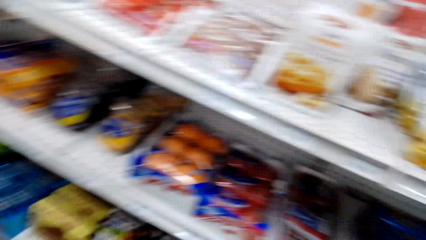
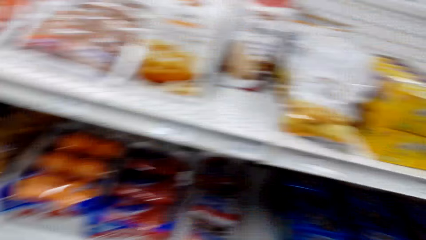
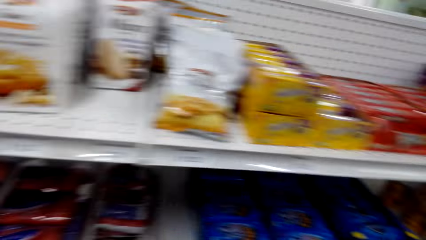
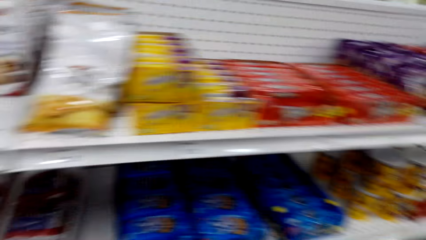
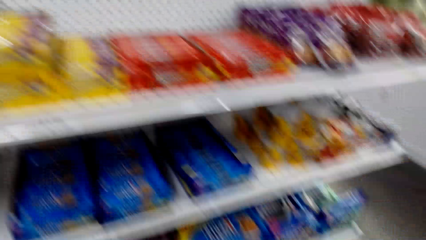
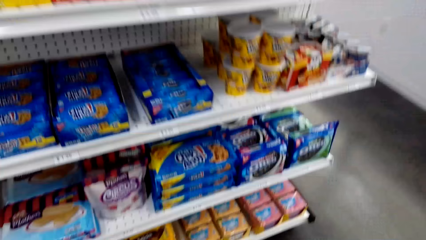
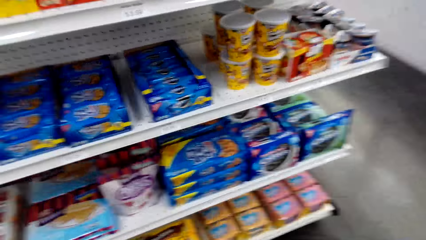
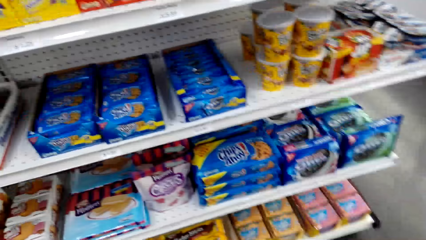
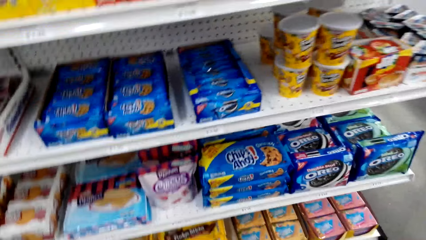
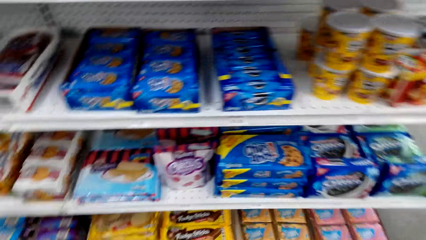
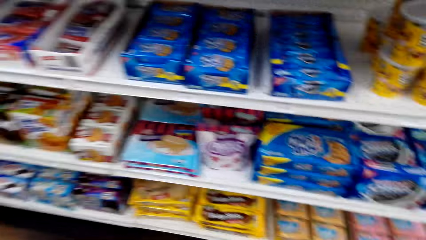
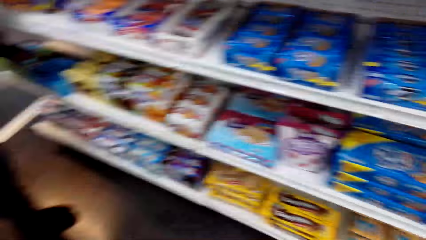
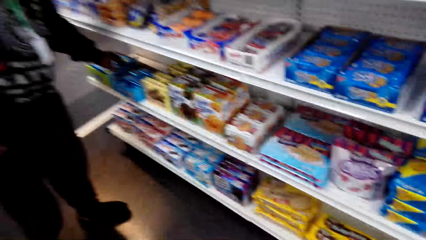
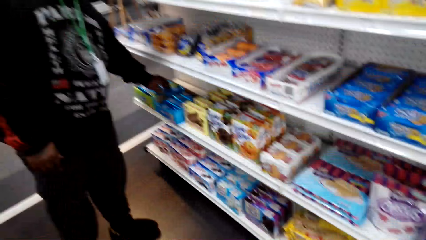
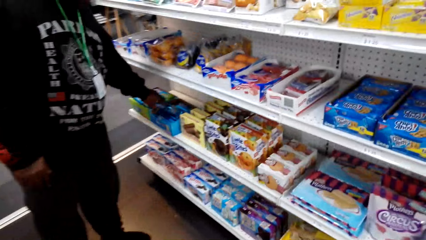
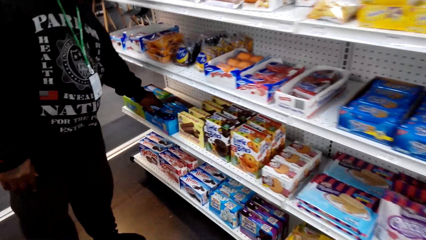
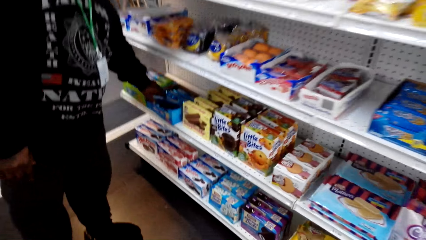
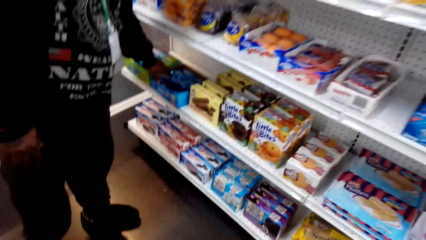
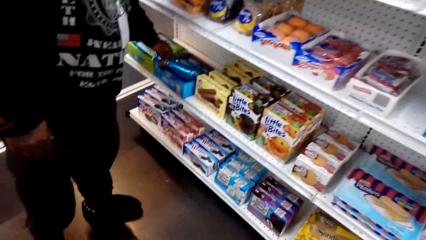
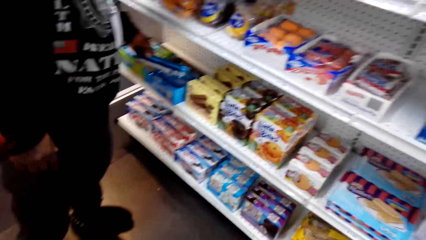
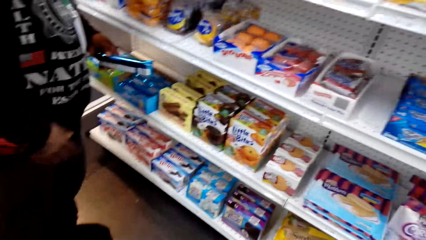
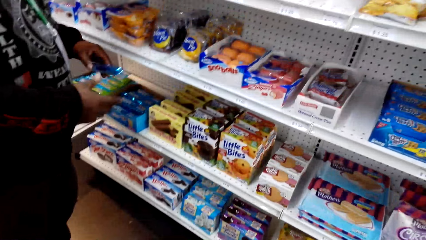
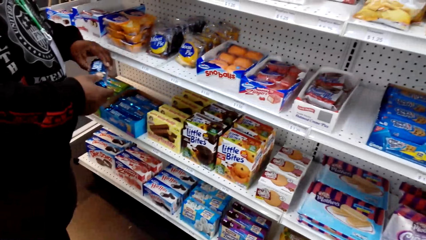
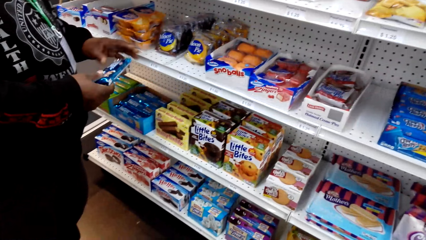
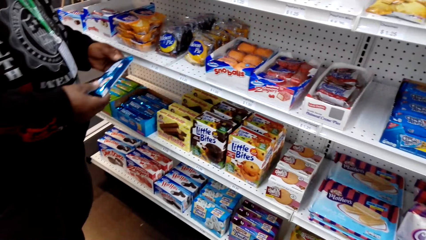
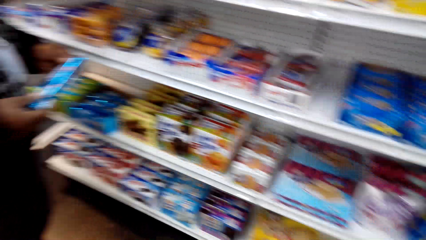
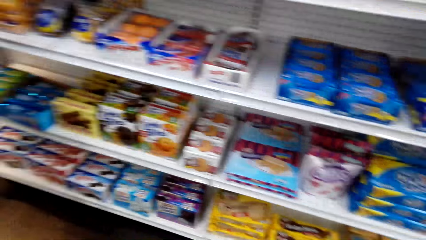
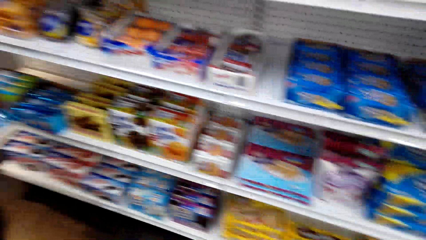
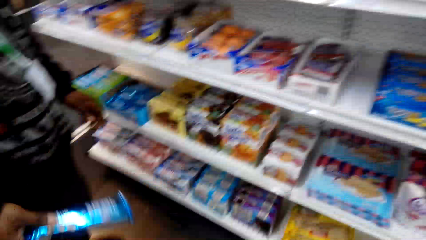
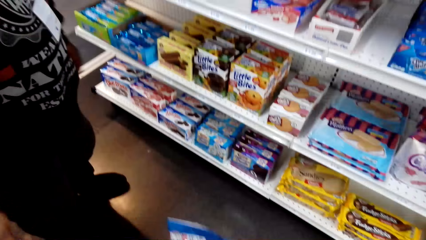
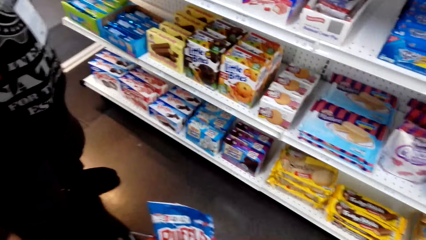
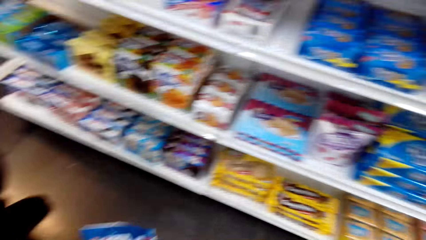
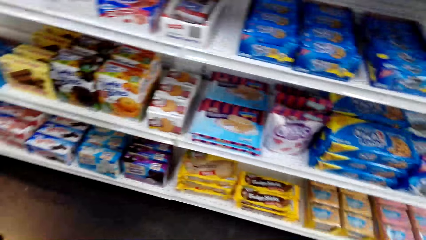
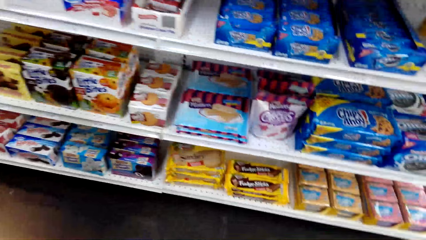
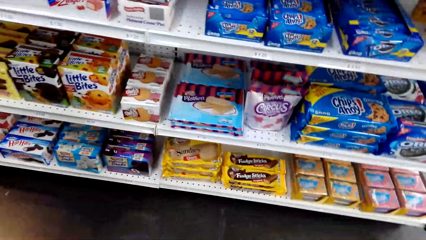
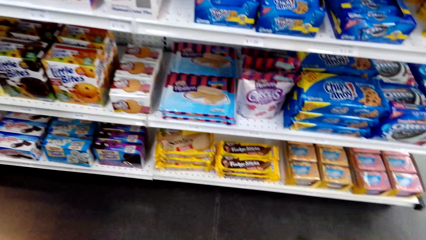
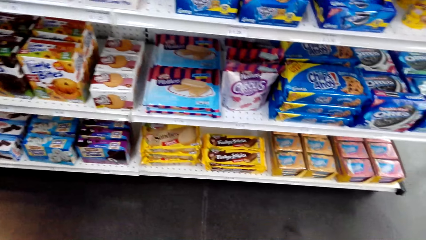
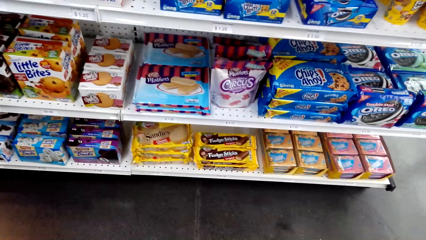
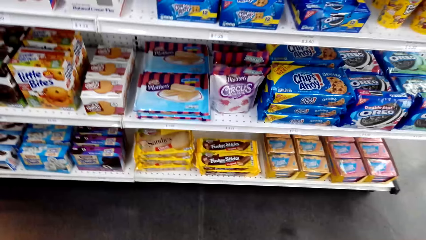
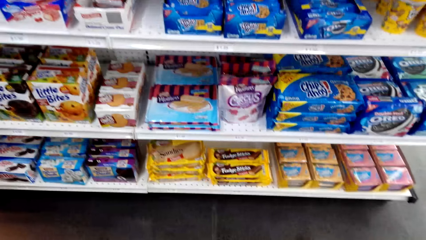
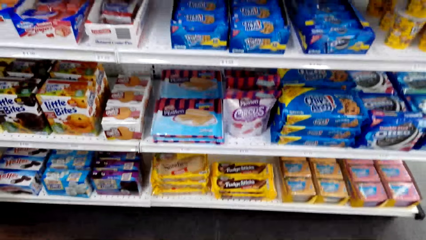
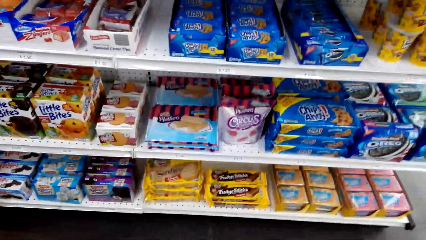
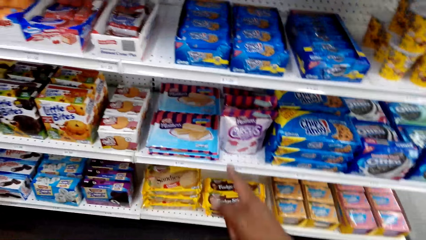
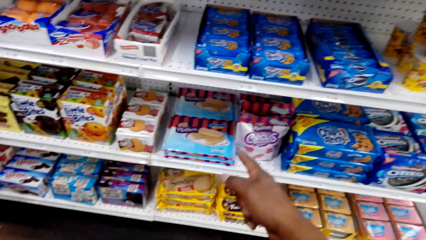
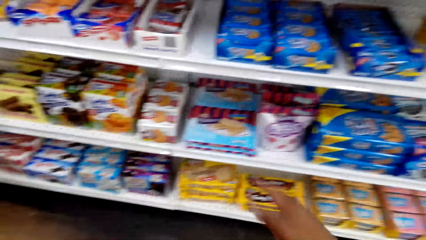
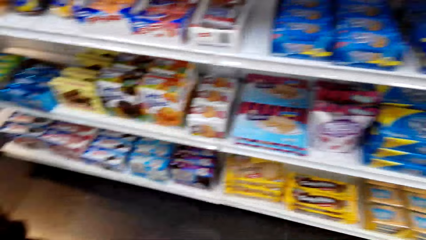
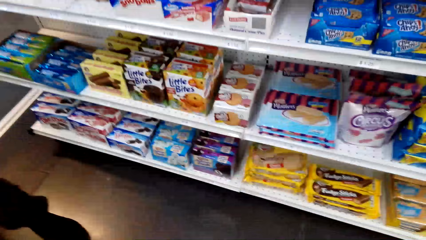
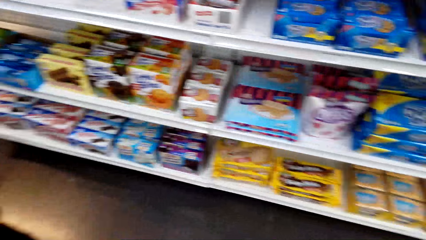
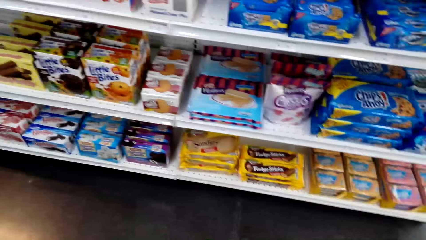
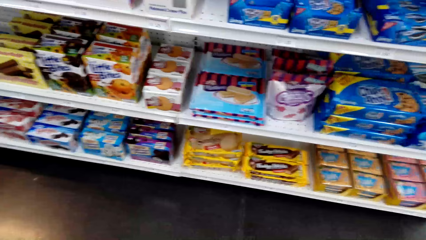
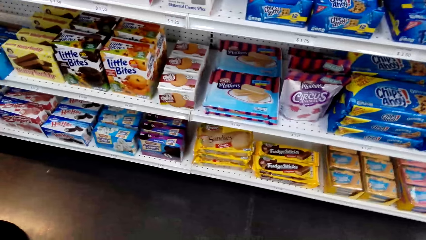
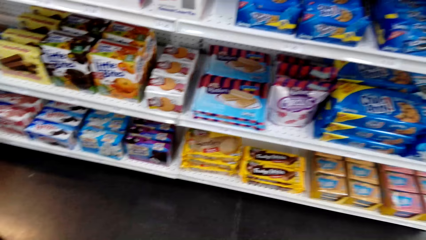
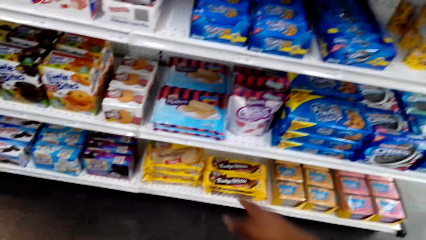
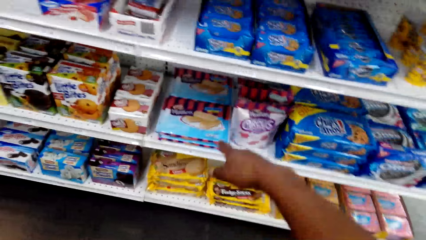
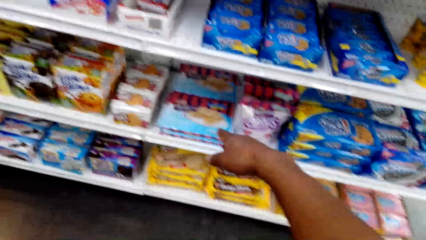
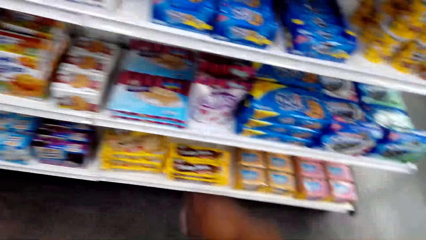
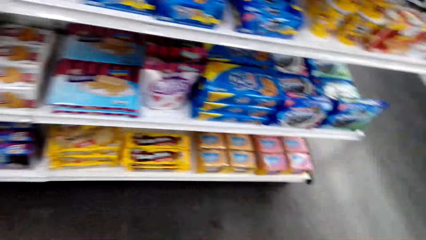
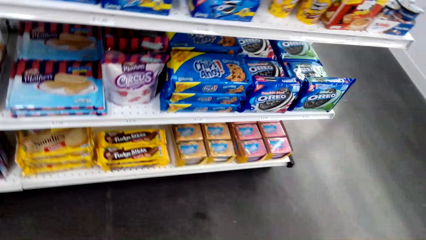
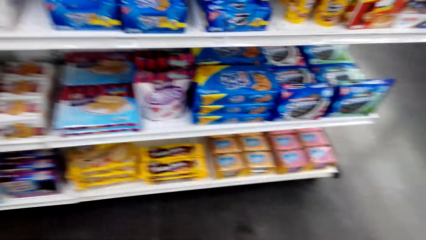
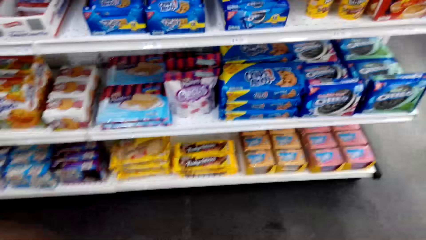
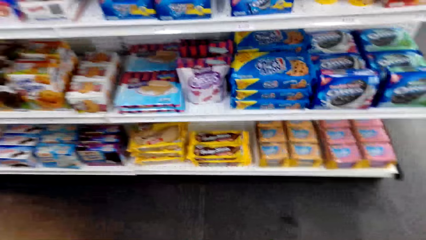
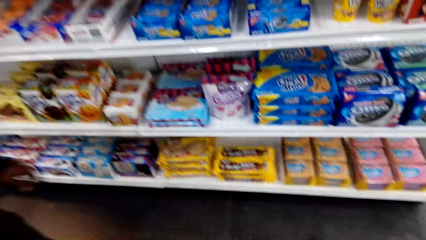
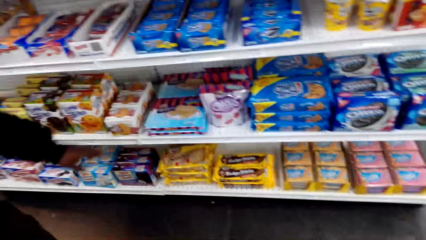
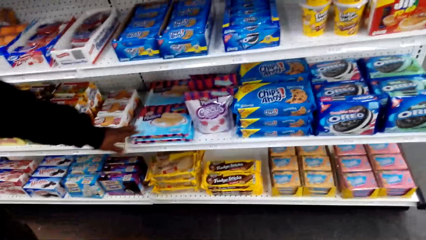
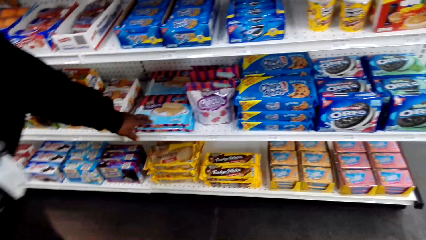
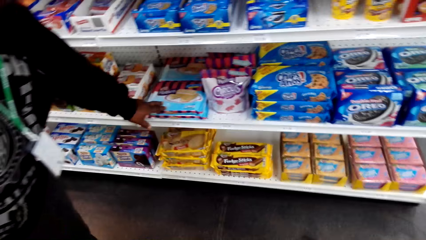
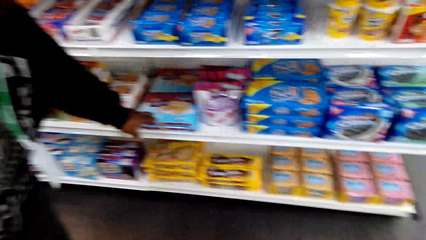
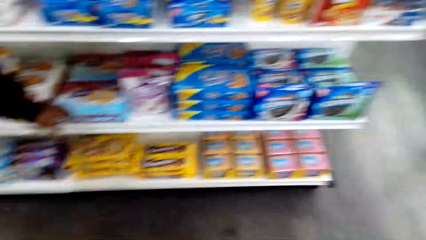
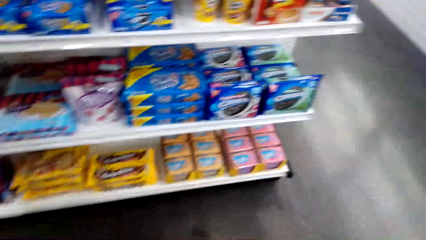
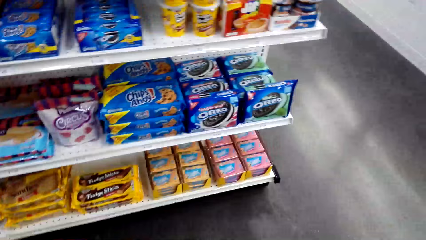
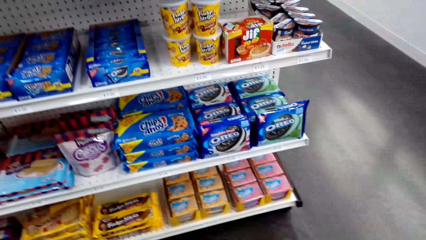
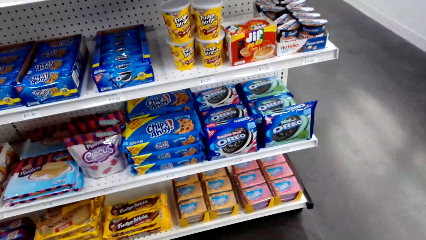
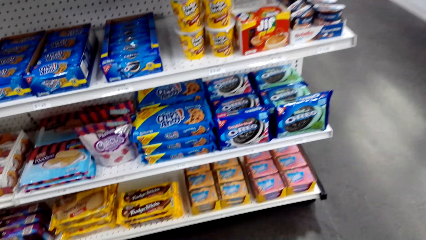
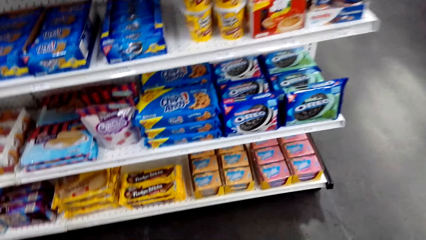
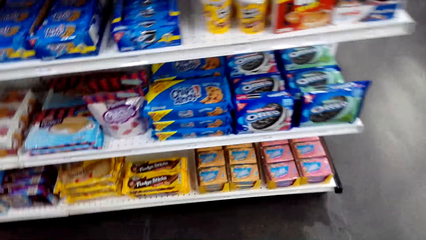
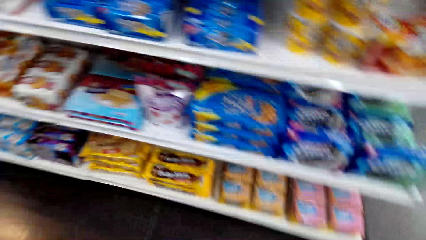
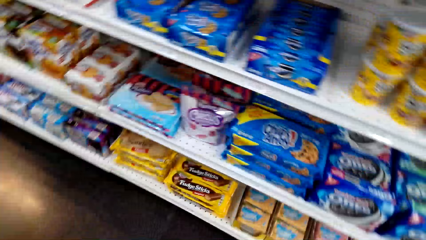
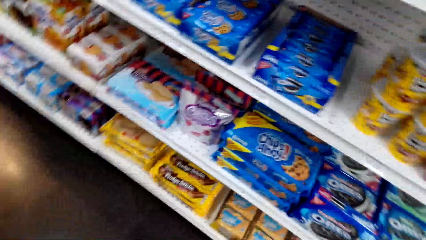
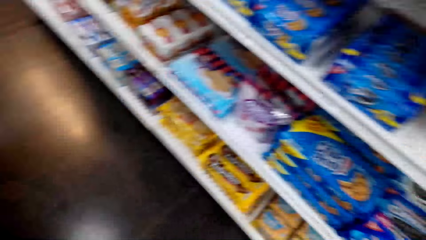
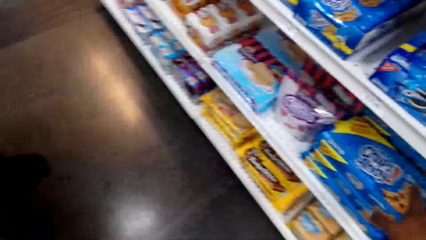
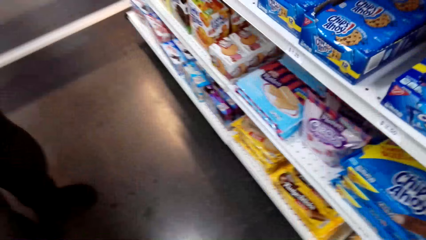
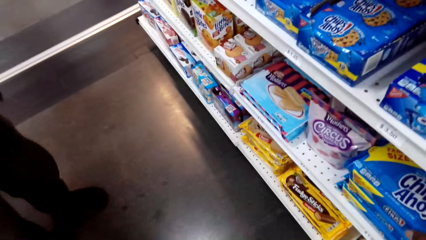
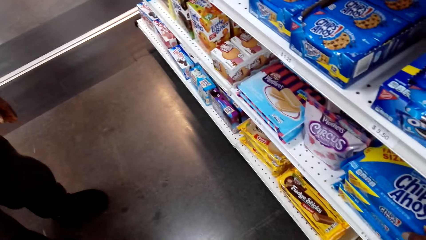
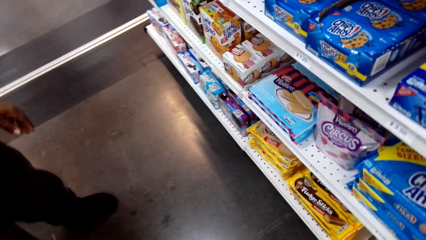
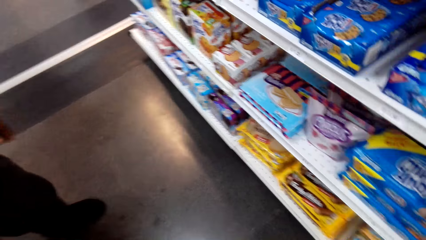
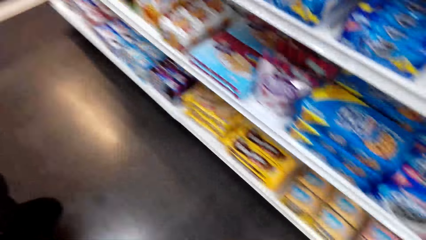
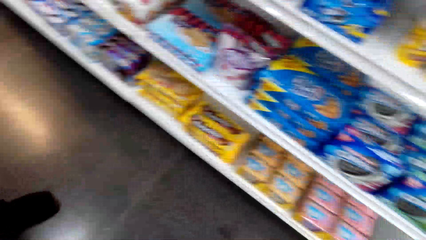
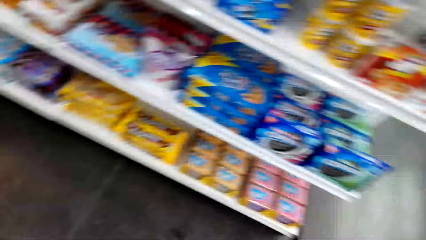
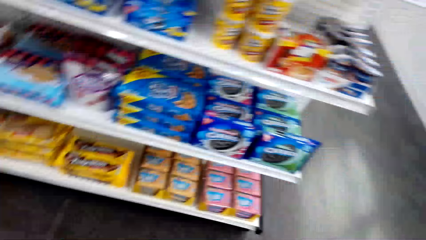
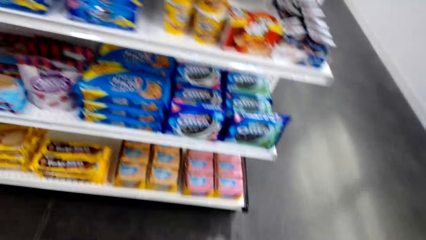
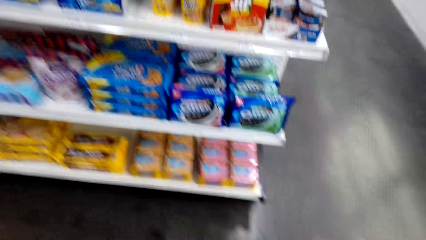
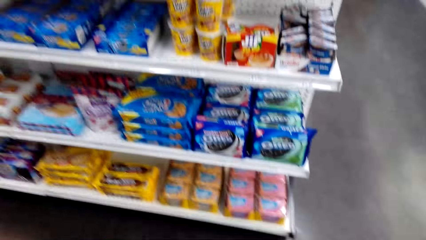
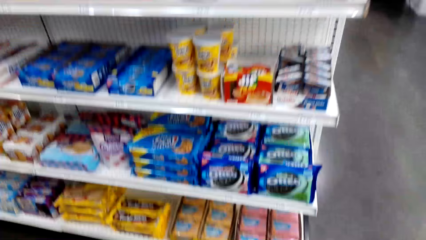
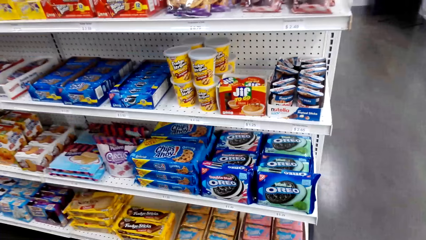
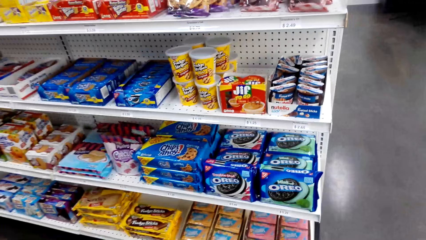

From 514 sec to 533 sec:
The camera wearer dialogues with a man. The man picks up a biscuit. The camera wearer dialogues with the man. The man puts the biscuit in a basket. The camera wearer stares at the shelf. They point at the shelf. They dialogue with the man. They point at the shelf. They walk around.
